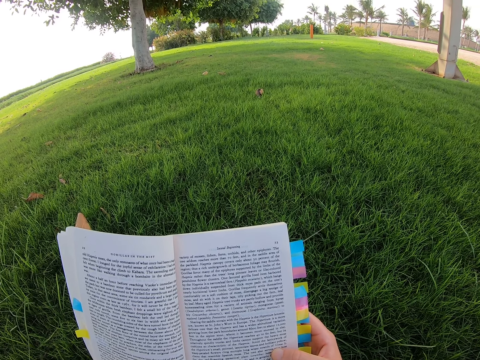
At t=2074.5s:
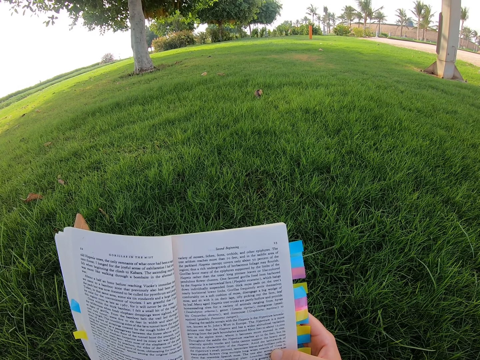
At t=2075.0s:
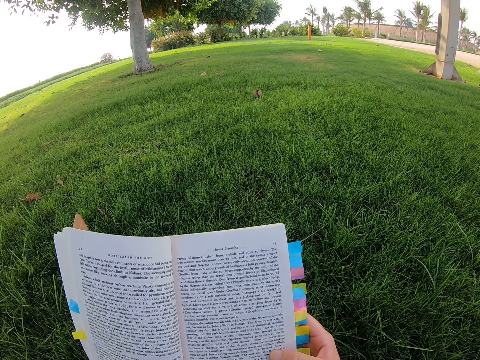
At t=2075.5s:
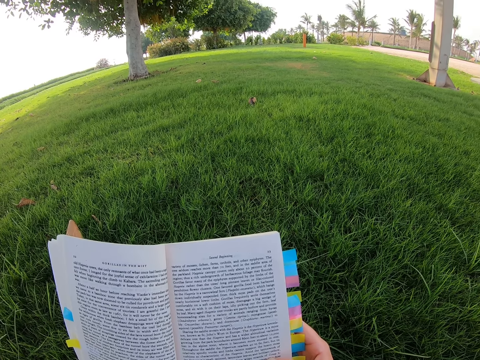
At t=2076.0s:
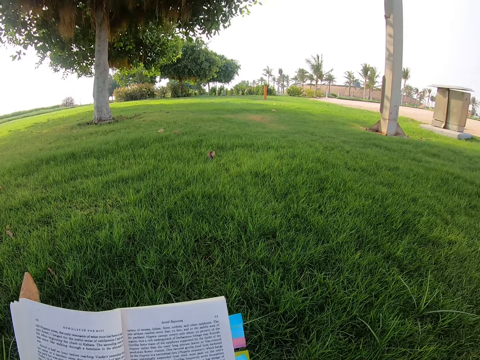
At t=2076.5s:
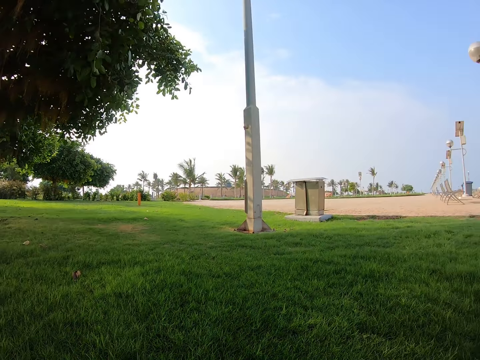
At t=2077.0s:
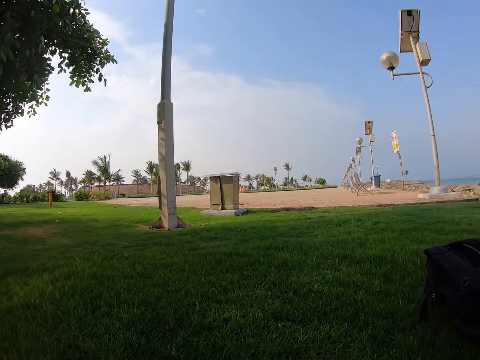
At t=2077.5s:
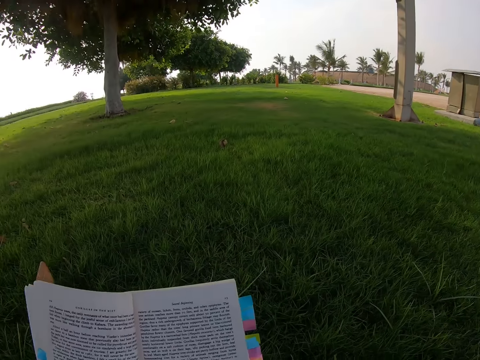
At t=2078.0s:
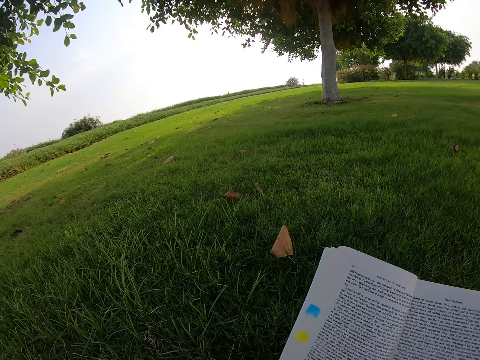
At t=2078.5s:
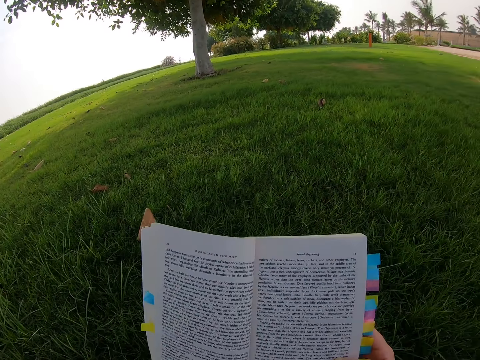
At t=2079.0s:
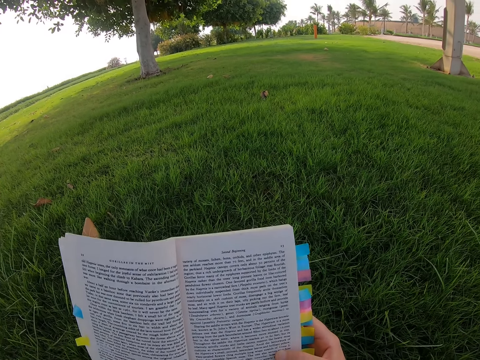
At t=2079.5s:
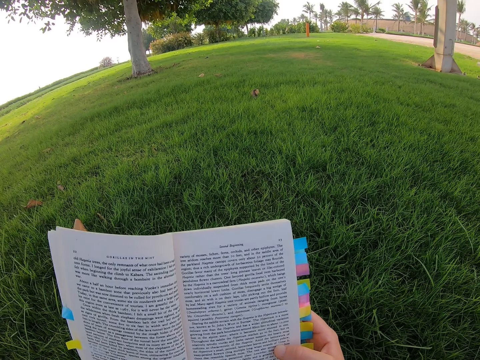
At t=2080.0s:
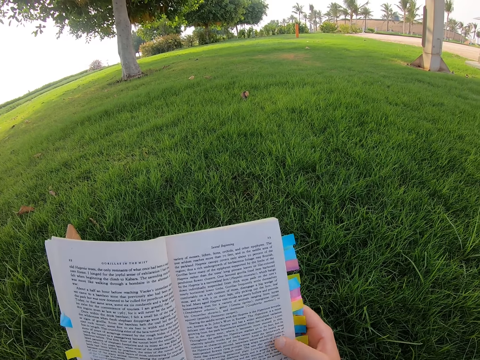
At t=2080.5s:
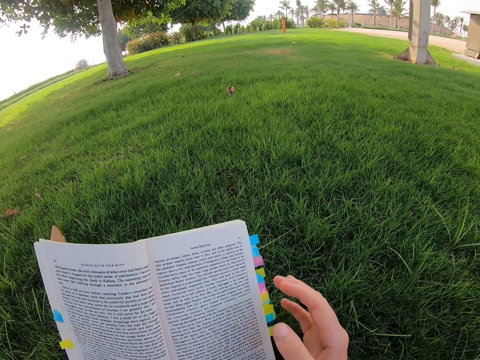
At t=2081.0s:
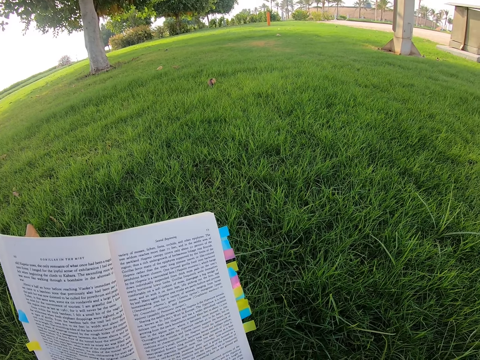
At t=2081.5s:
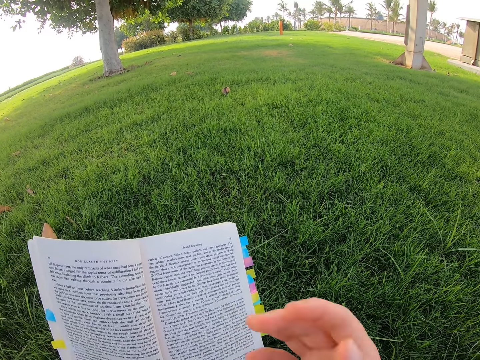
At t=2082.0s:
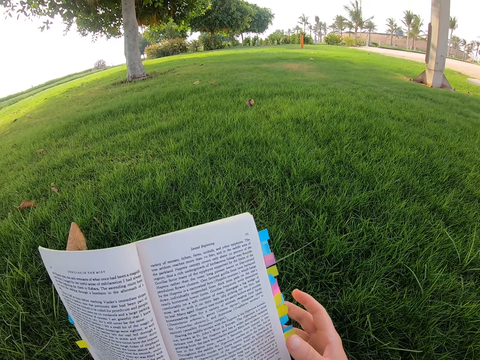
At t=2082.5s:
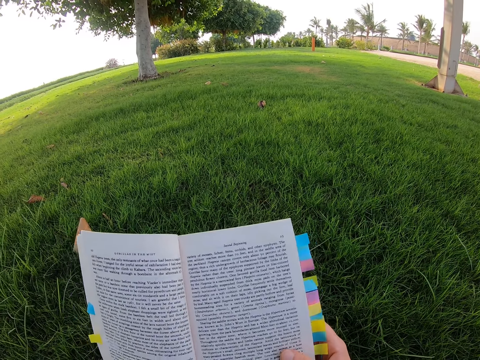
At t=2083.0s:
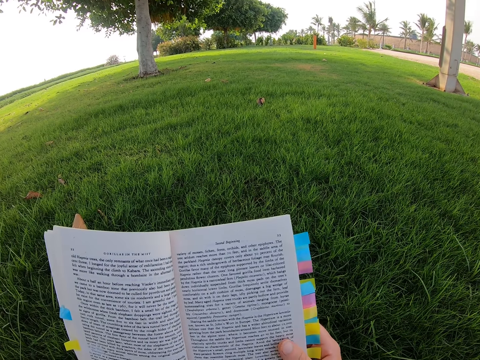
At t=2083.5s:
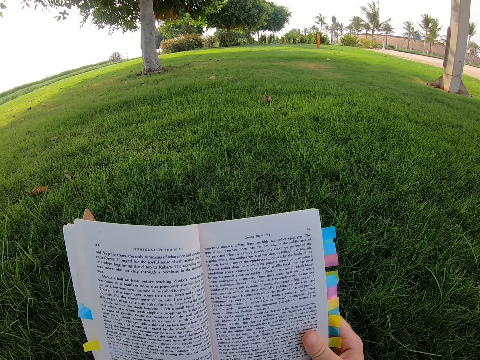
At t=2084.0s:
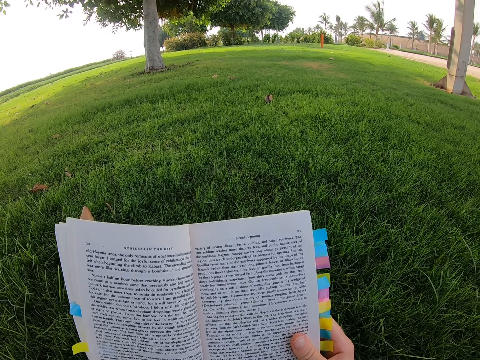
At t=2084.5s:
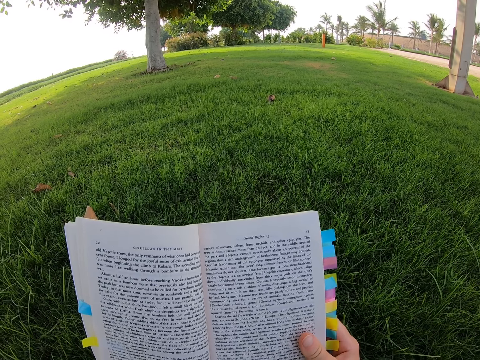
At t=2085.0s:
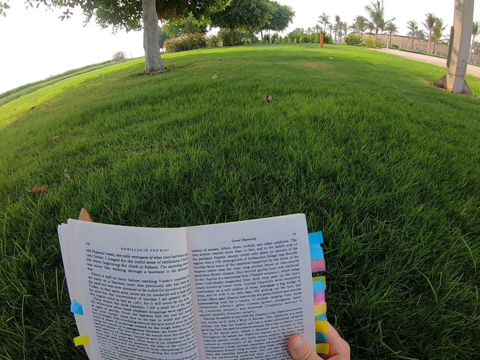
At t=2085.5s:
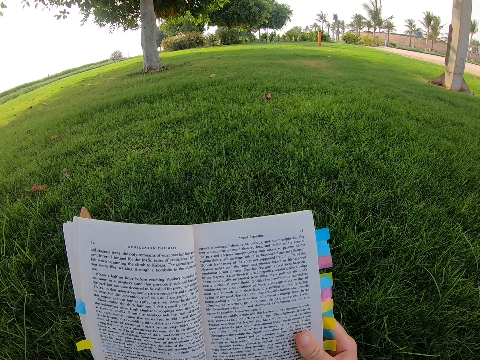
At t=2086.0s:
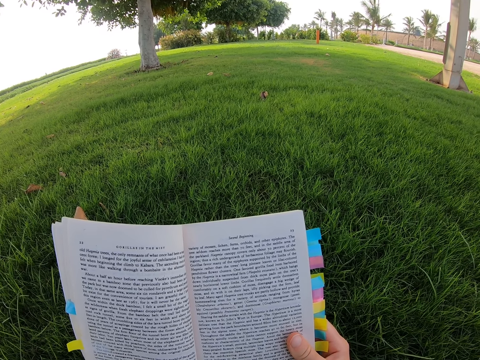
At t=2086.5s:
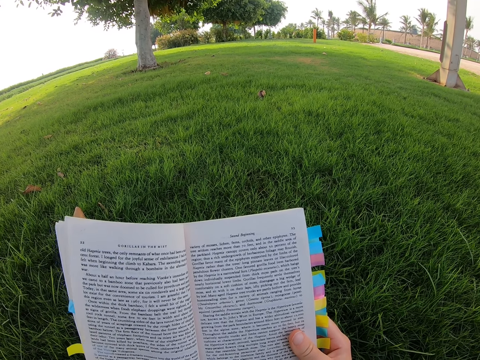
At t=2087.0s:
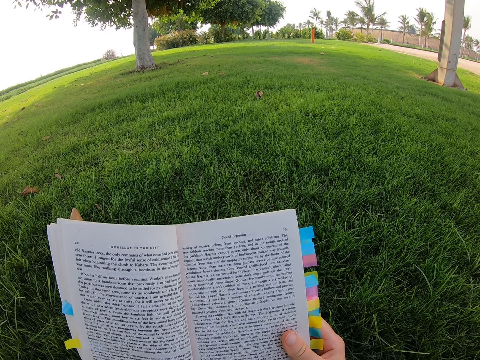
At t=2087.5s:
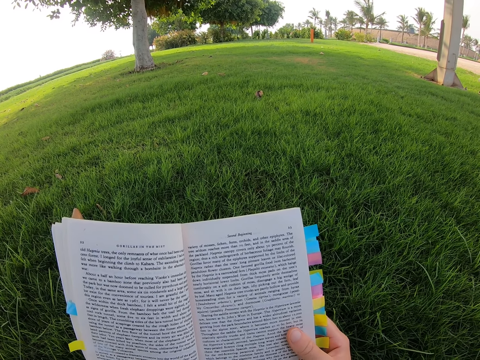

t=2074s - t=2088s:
The camera wearer looks around. They read the novel. They lift the right hand. They read the novel. They move the right hand. They read the novel.

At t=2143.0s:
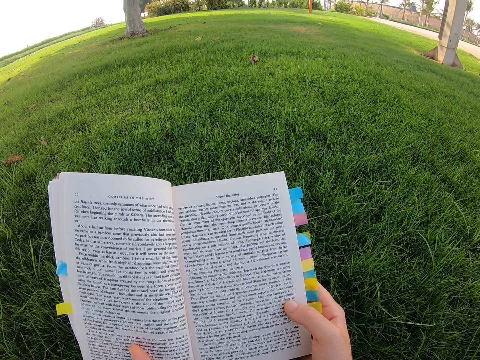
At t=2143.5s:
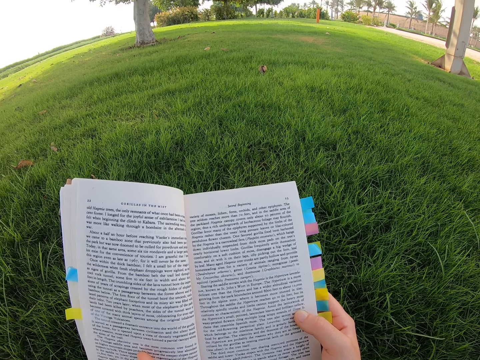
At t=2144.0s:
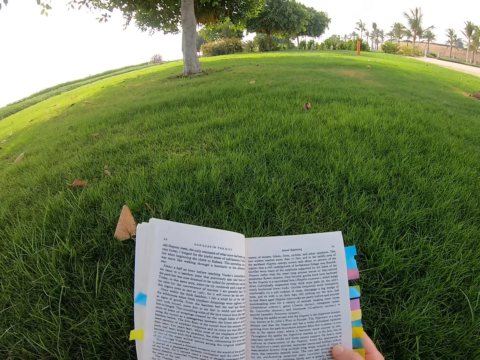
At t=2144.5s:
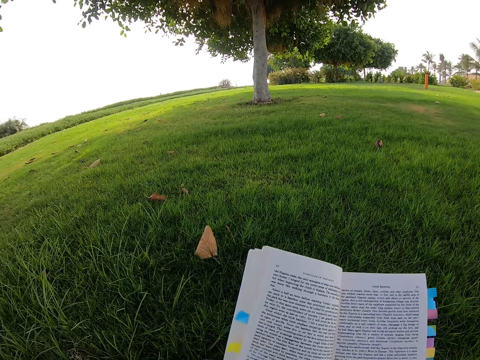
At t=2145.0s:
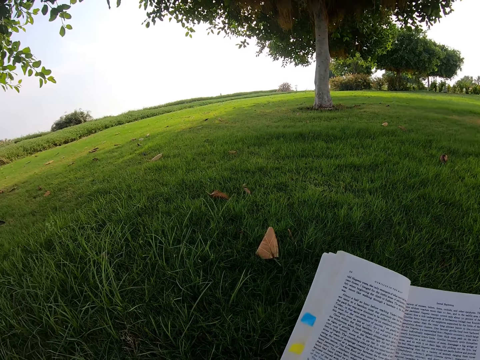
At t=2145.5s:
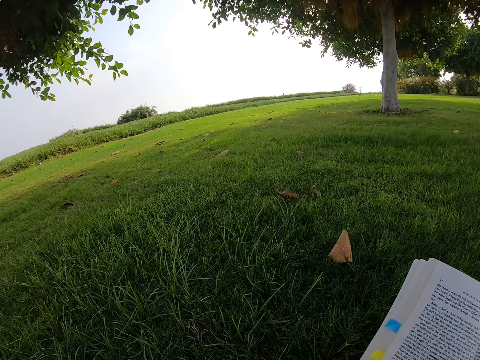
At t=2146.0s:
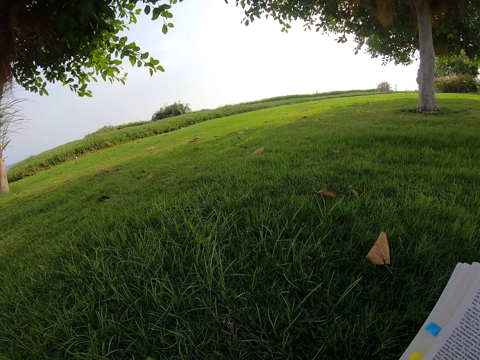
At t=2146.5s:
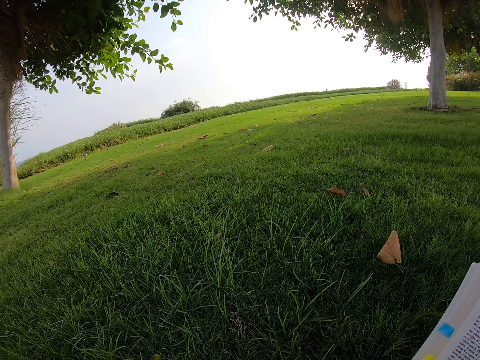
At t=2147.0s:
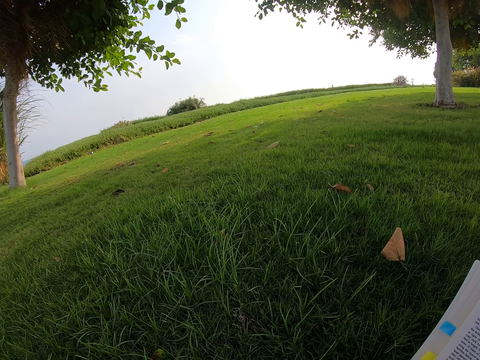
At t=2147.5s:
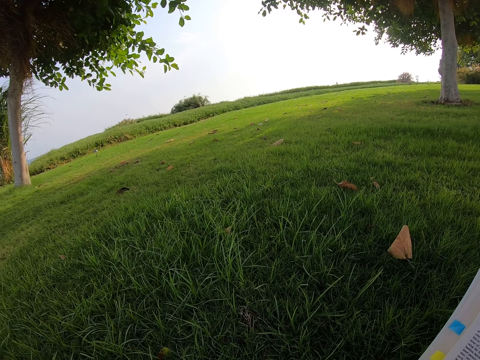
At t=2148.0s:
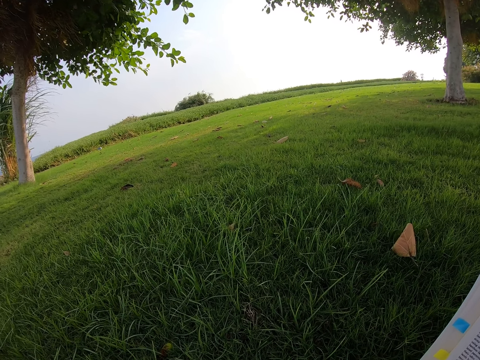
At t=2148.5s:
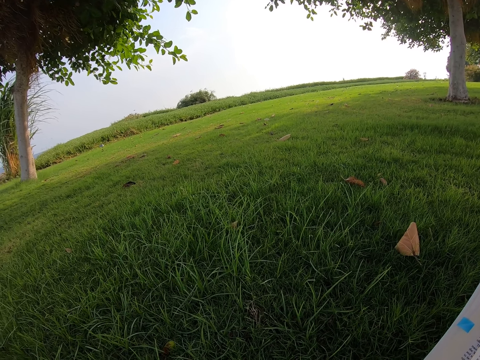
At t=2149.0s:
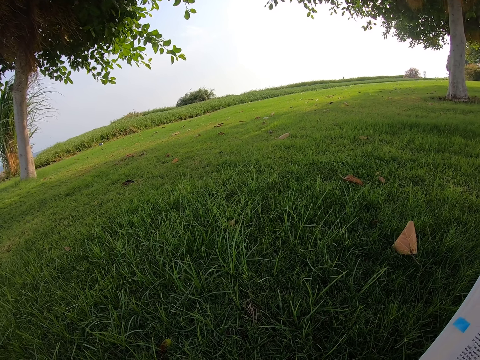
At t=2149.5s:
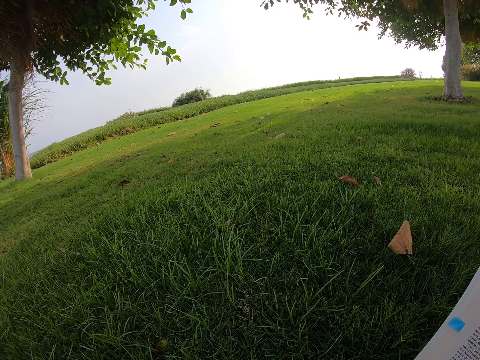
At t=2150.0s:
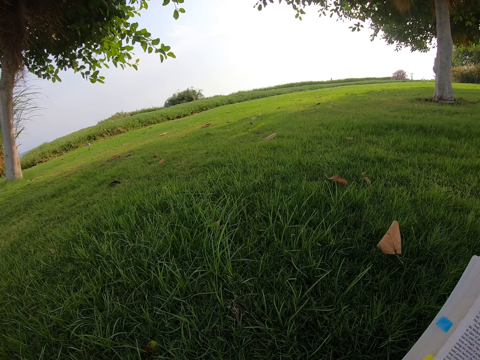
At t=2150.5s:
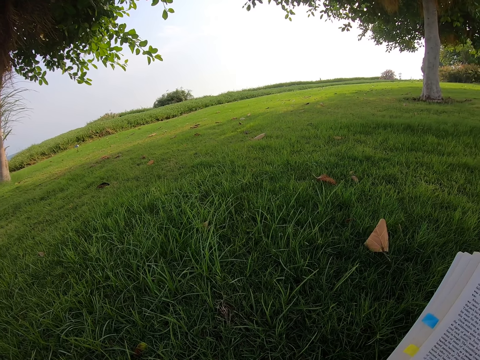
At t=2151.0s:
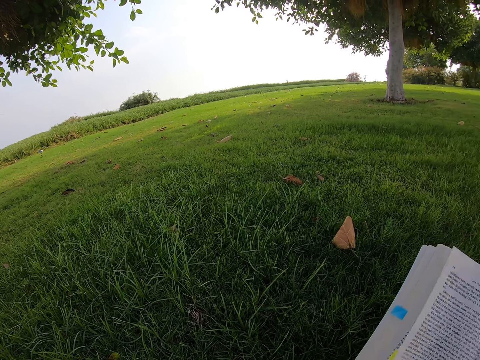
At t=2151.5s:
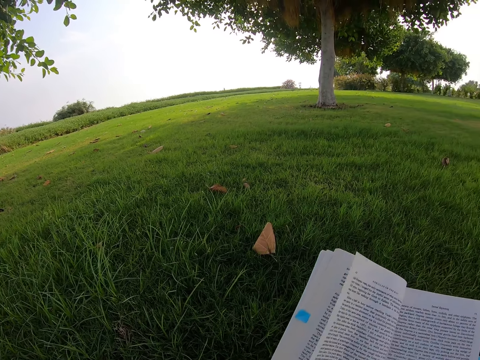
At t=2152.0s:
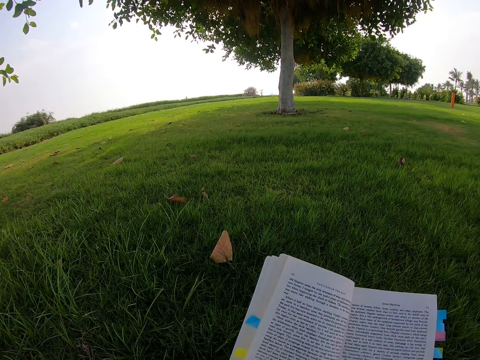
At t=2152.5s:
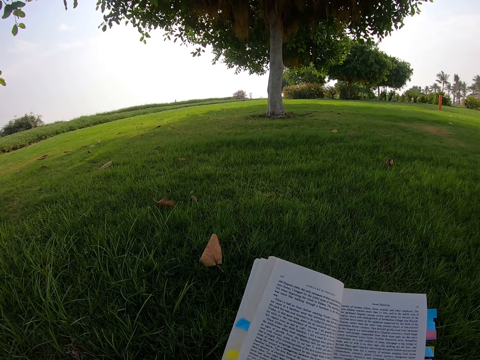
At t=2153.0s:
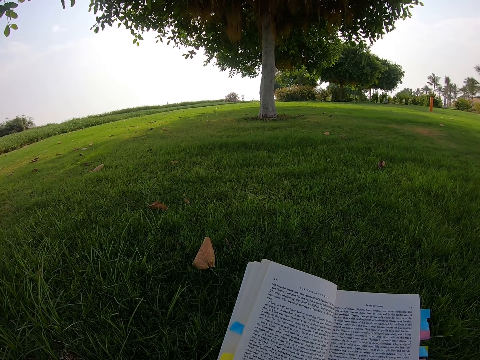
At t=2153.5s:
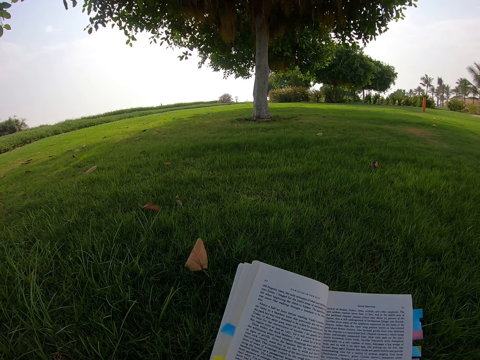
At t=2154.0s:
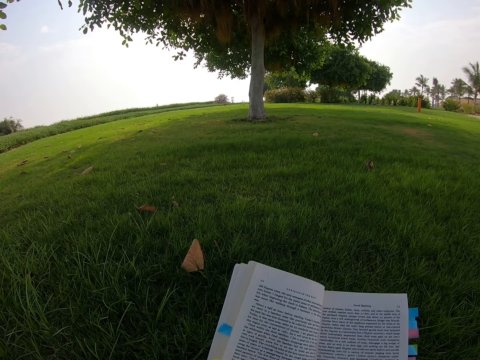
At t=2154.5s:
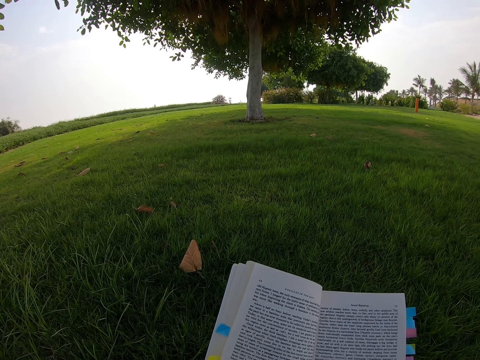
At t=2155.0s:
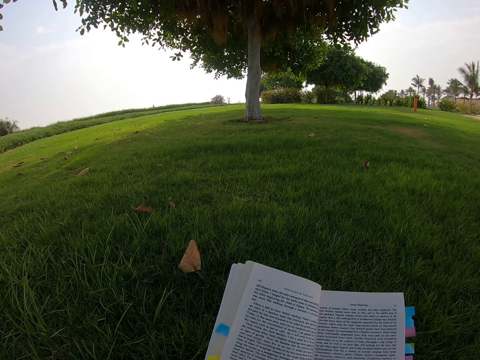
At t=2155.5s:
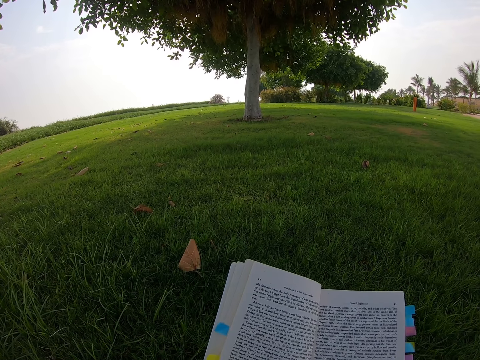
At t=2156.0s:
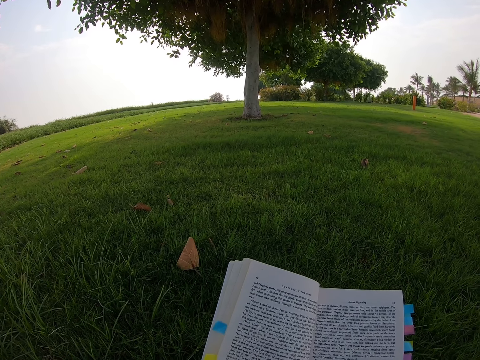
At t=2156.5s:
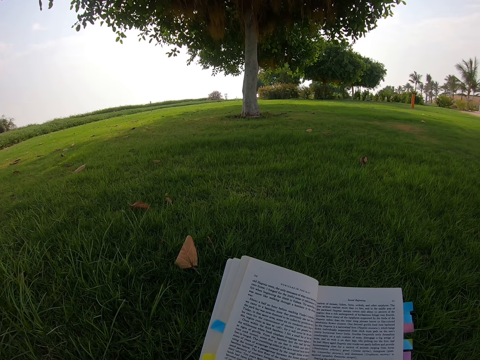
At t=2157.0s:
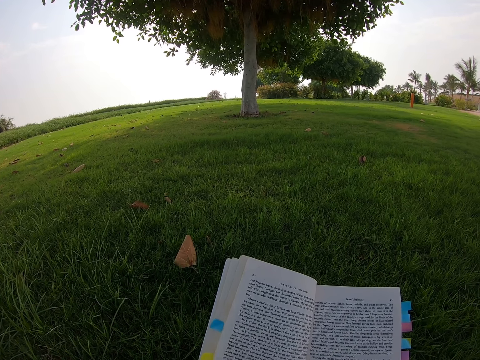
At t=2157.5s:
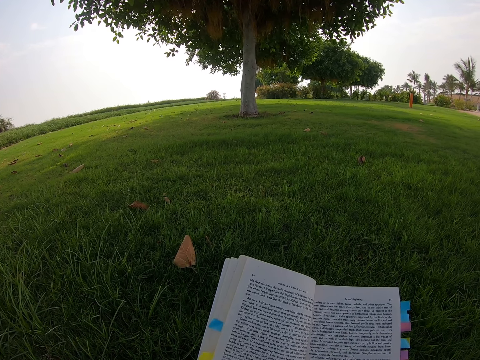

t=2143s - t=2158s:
The camera wearer looks around. They read the novel.
